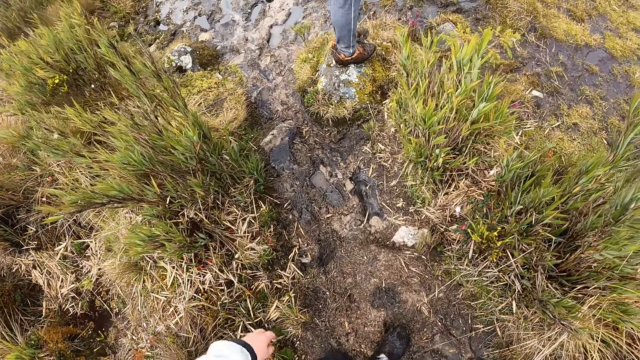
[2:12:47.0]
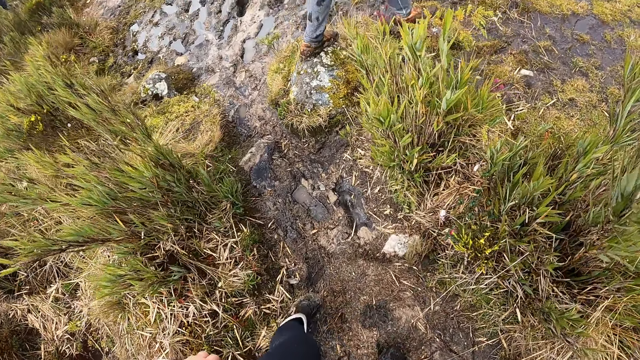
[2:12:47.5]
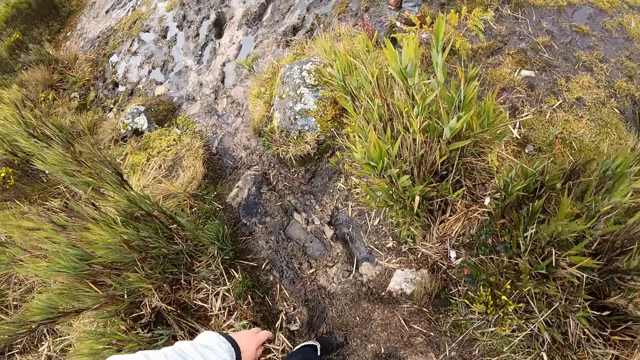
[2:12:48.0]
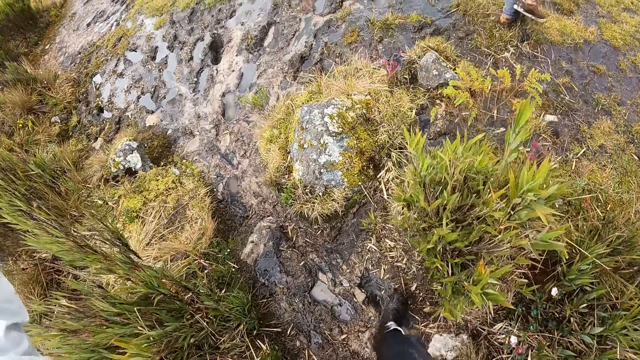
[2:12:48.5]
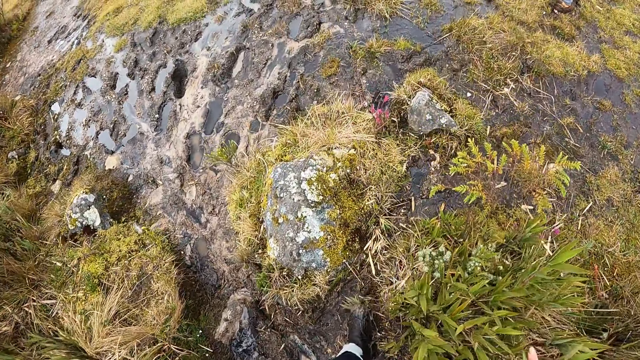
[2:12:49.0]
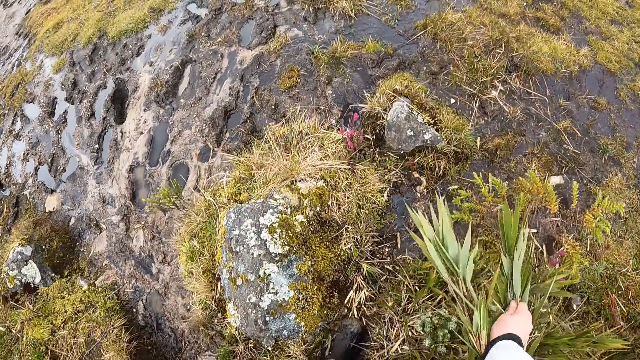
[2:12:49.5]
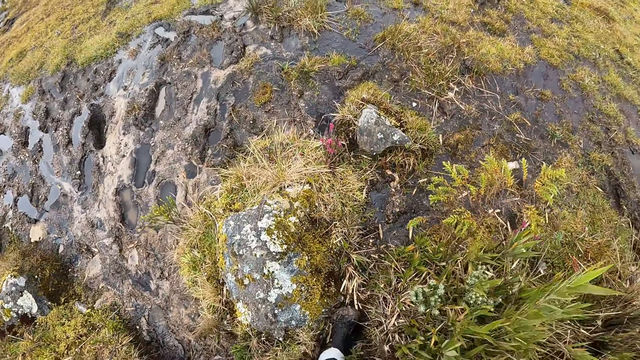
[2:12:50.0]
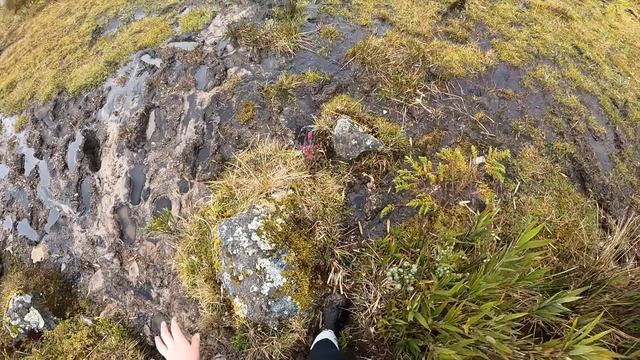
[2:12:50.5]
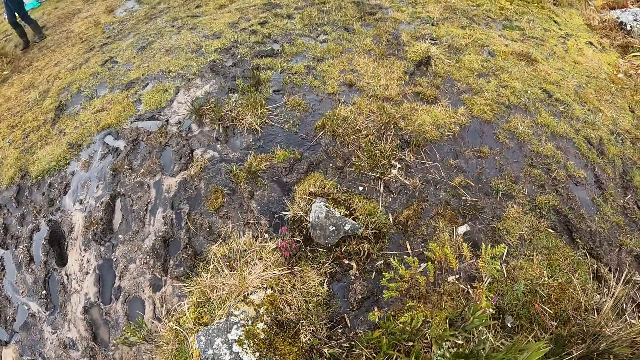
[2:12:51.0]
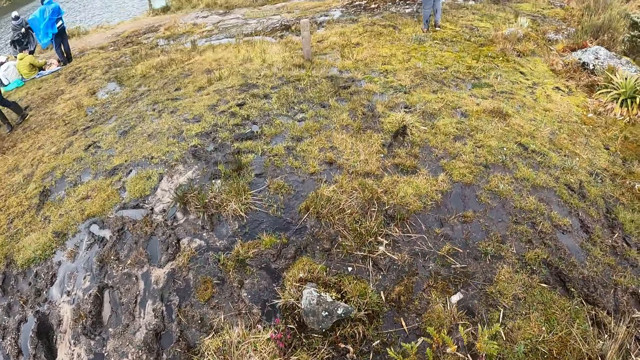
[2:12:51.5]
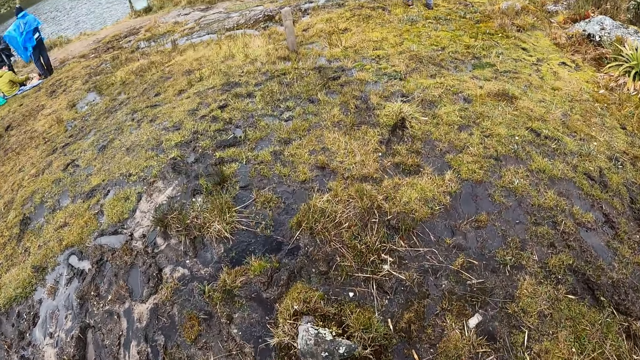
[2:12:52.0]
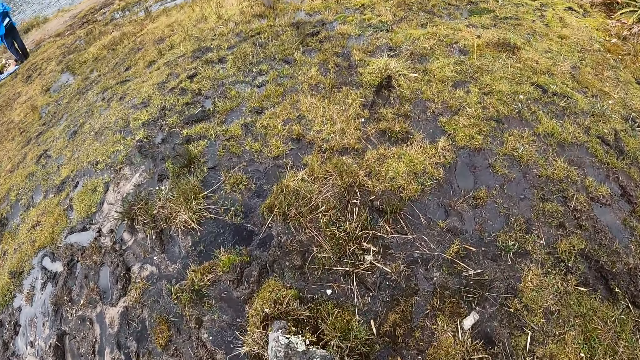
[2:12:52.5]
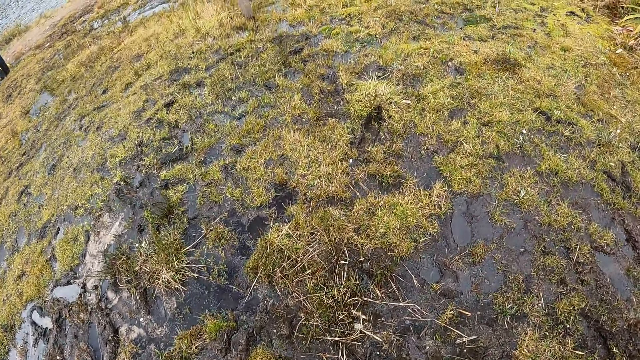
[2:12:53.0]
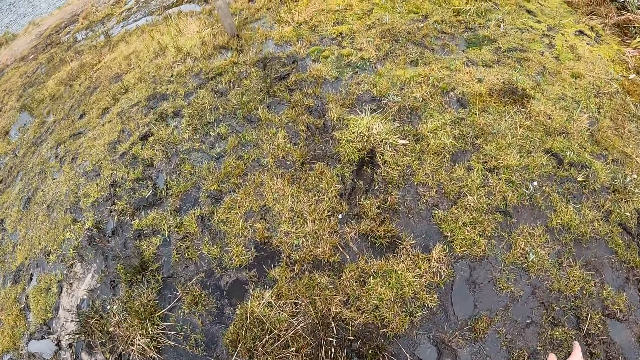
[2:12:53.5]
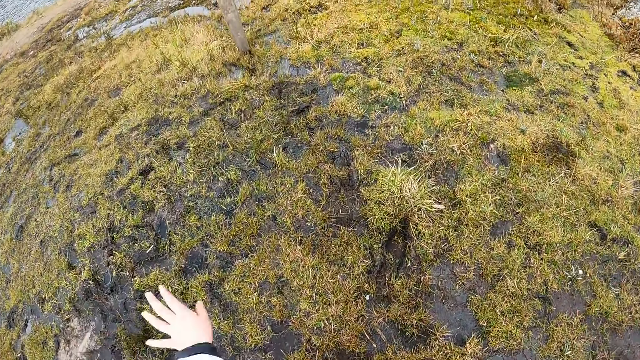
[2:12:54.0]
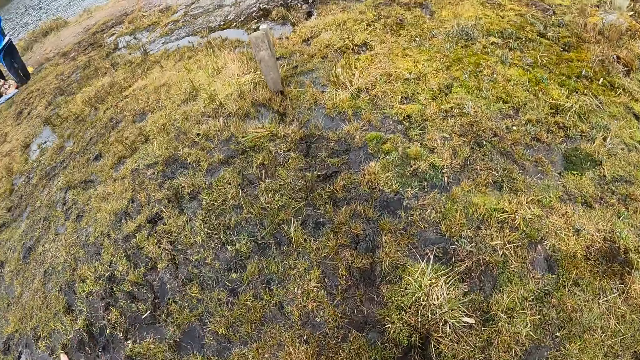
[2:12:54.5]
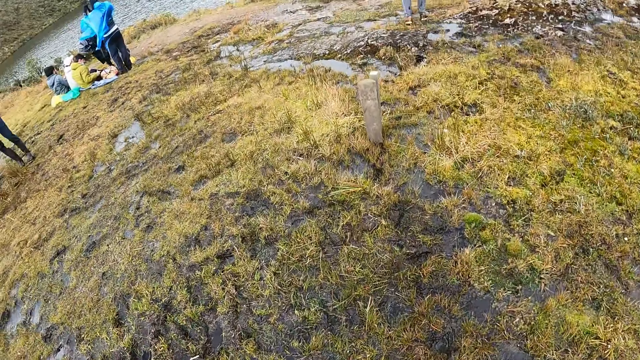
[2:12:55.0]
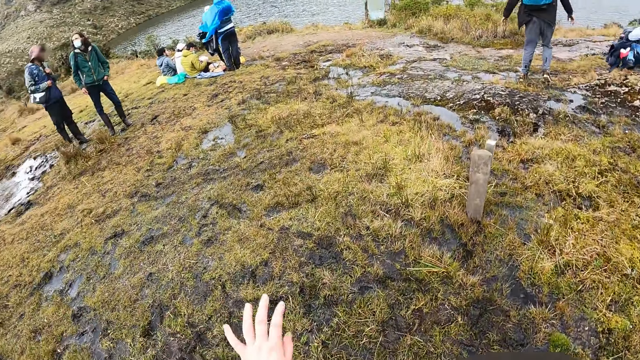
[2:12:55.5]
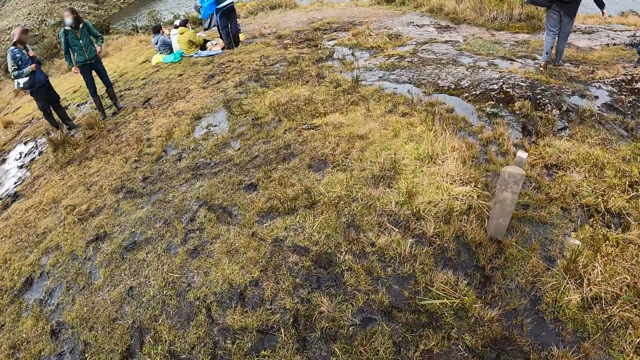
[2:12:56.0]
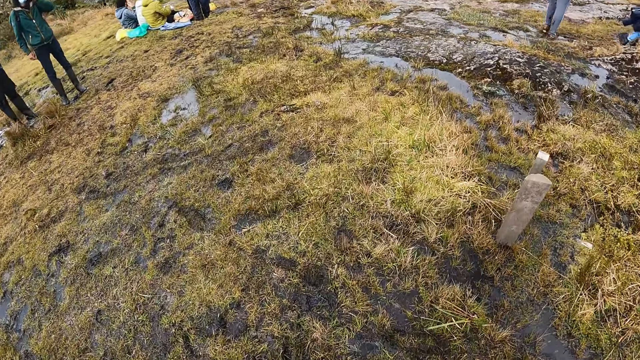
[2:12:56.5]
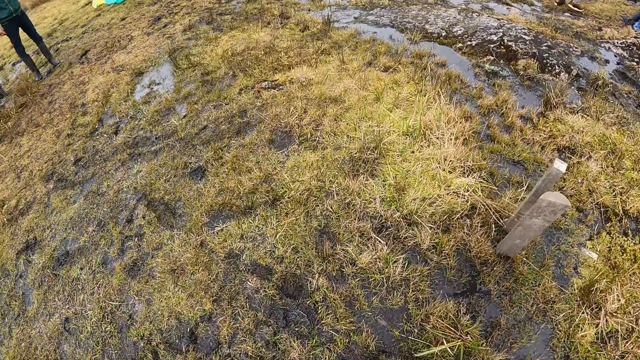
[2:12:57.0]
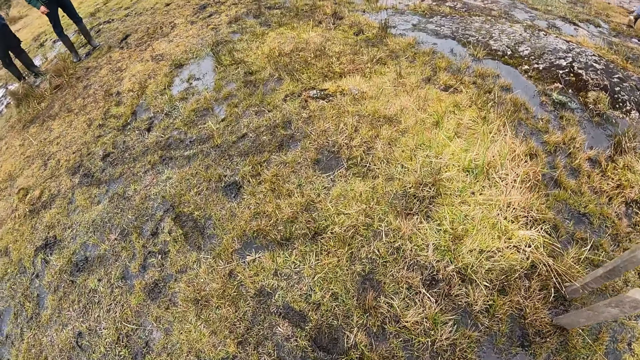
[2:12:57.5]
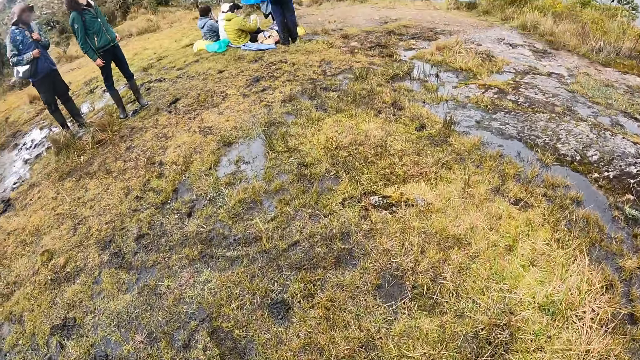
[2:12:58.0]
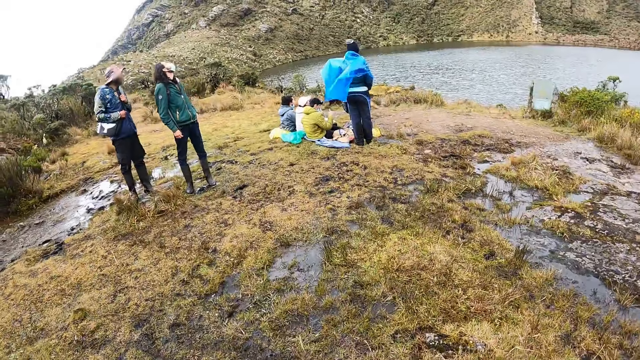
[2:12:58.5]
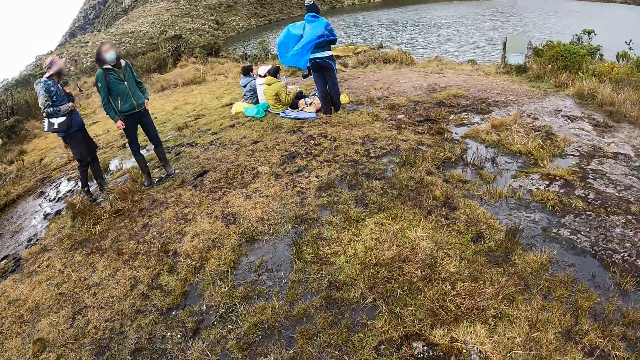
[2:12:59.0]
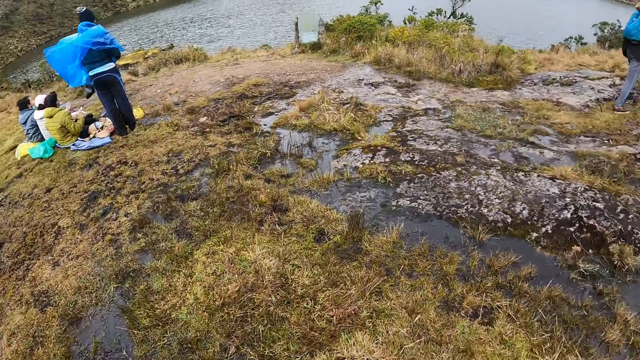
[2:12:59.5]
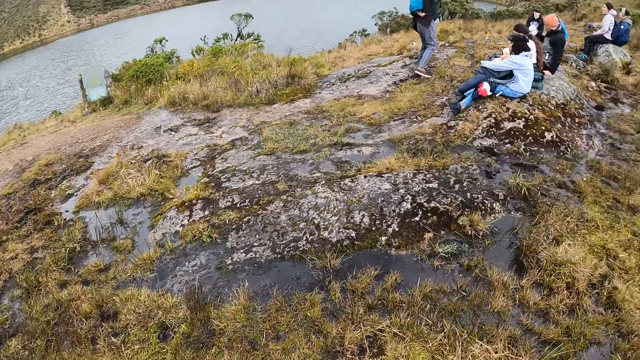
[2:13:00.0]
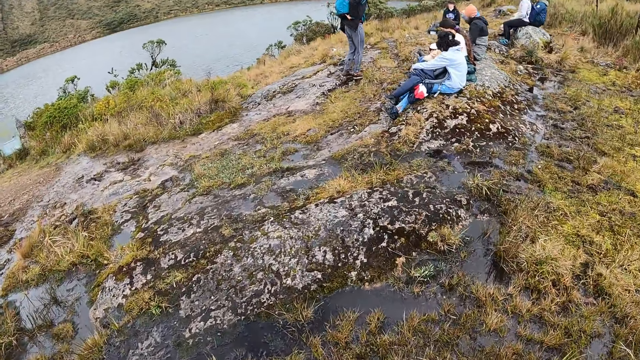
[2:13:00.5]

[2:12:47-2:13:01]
The camera wearer pushes grass with her left hand. A man approaches a lake. The camera wearer approaches the lake.

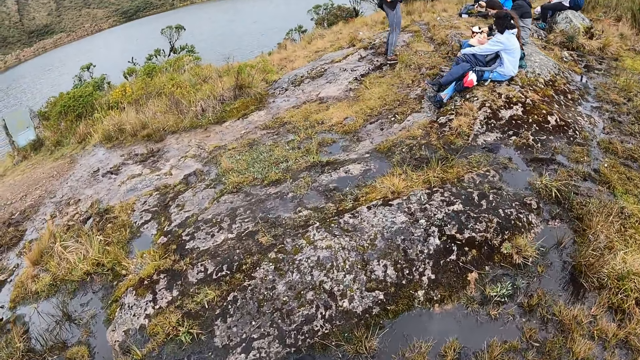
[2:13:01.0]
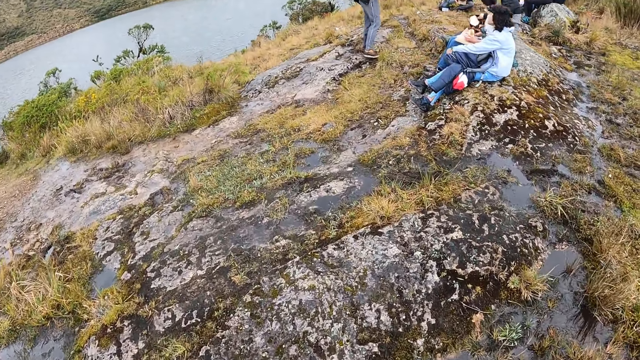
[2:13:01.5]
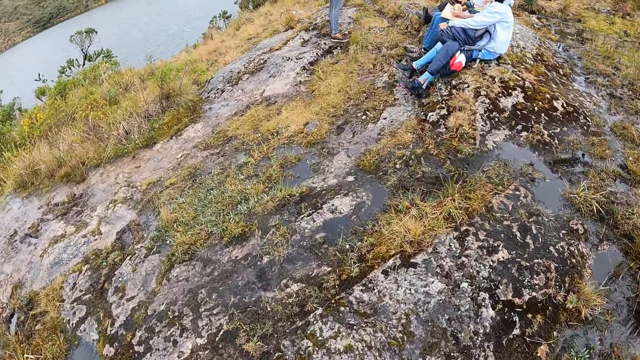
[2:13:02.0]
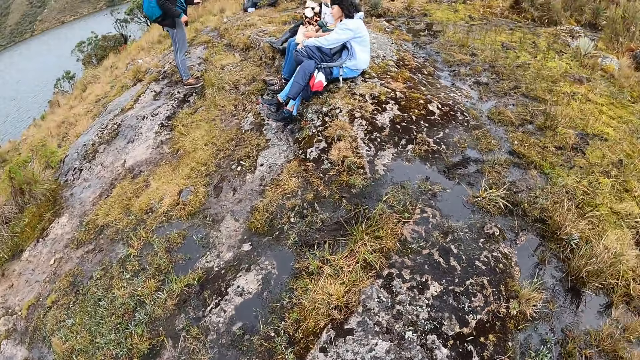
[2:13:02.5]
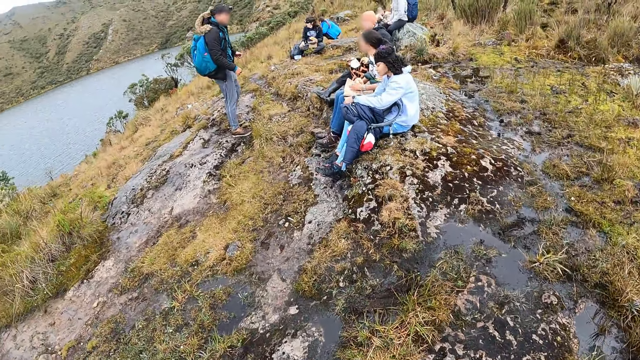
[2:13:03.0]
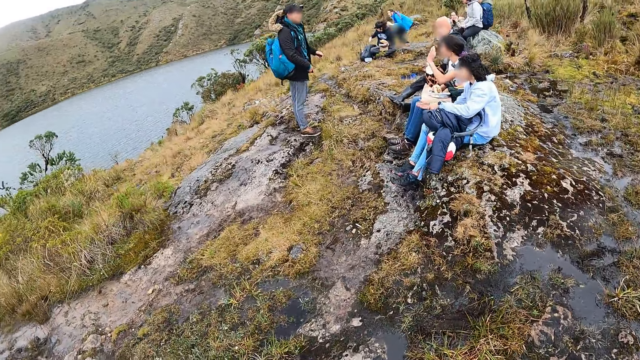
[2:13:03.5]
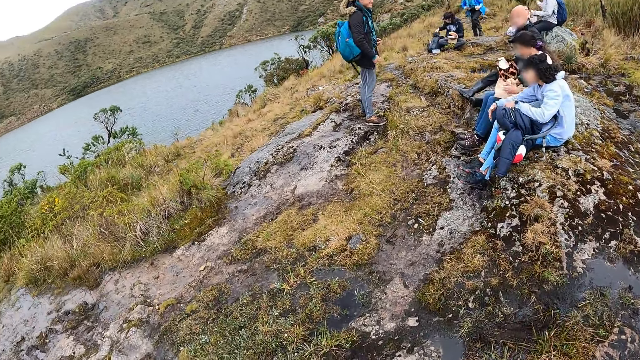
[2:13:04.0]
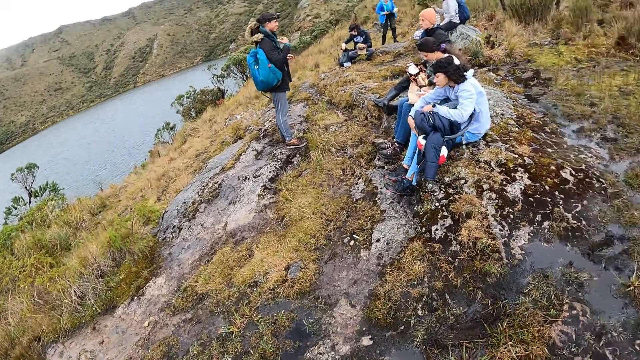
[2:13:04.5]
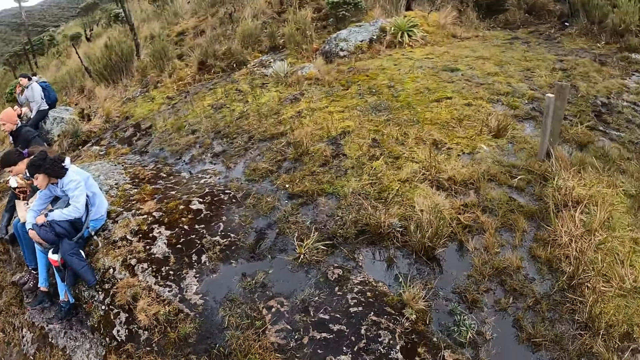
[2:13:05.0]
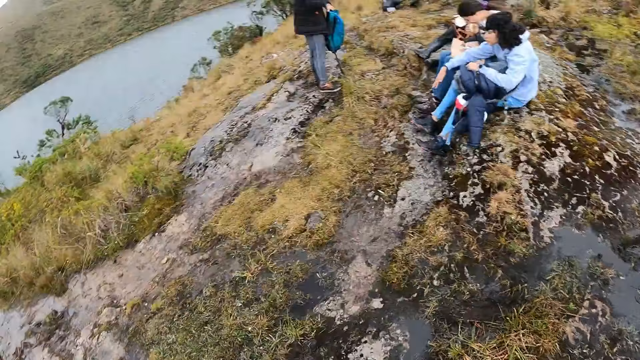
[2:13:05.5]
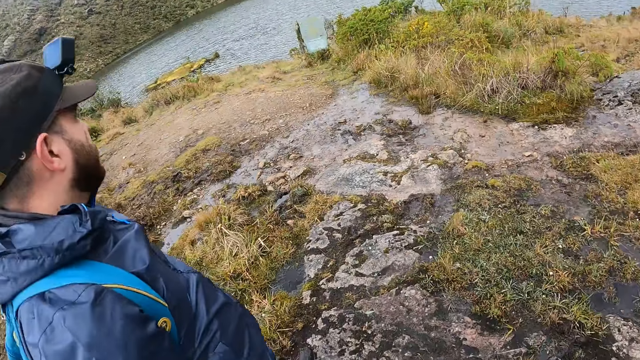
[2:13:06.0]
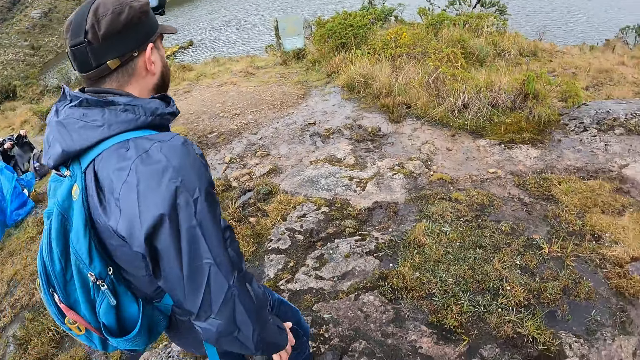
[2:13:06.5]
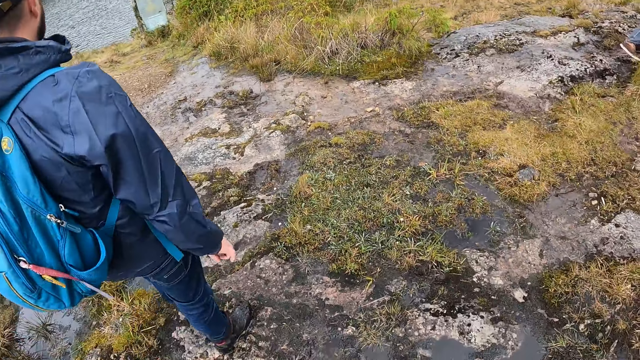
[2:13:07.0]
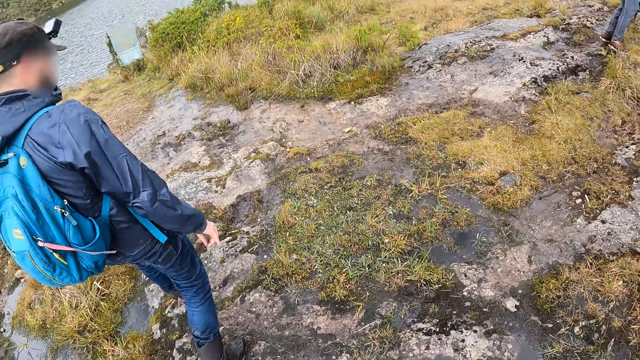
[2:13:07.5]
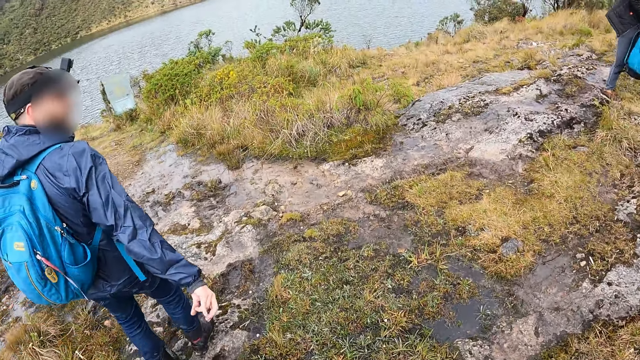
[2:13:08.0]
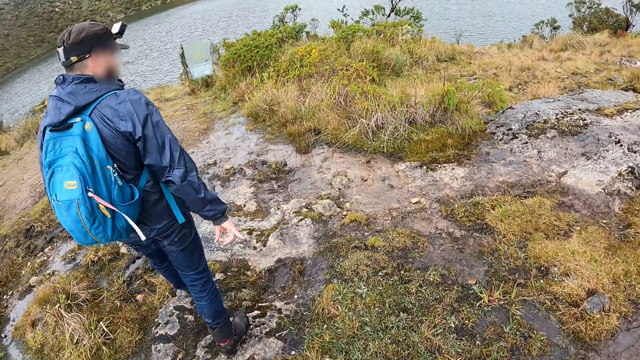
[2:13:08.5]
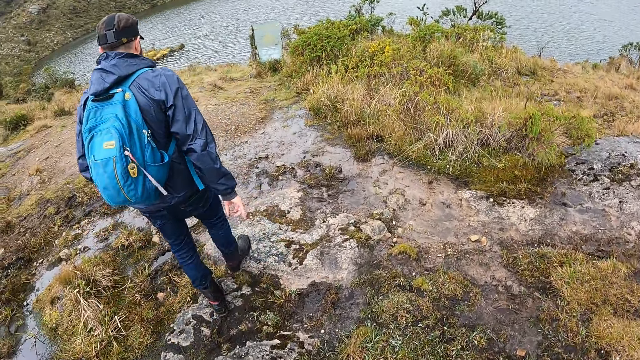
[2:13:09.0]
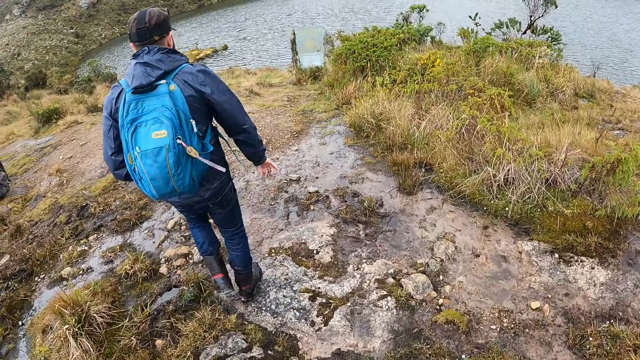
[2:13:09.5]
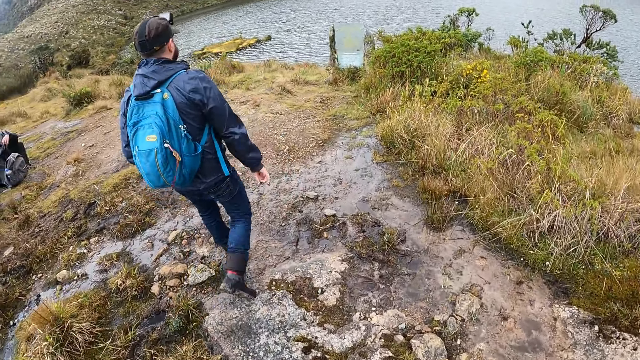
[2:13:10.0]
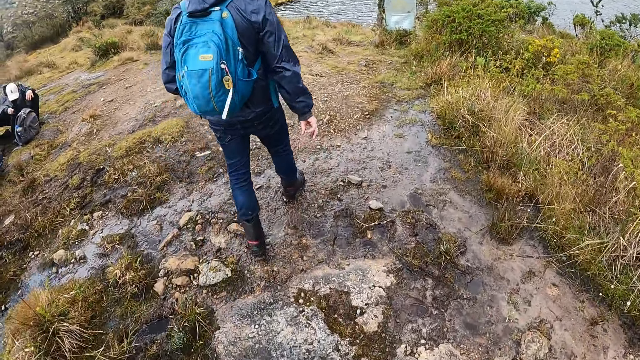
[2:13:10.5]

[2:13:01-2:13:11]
A man walks past the camera wearer. The man approaches the lake.
